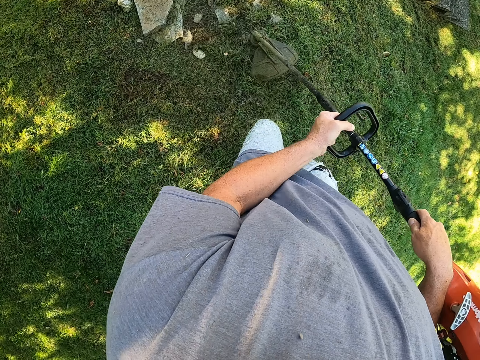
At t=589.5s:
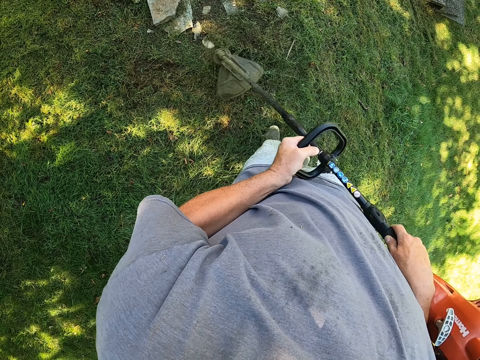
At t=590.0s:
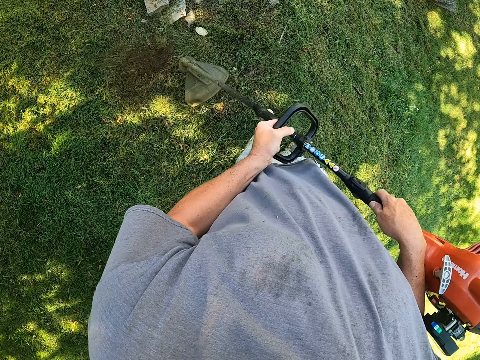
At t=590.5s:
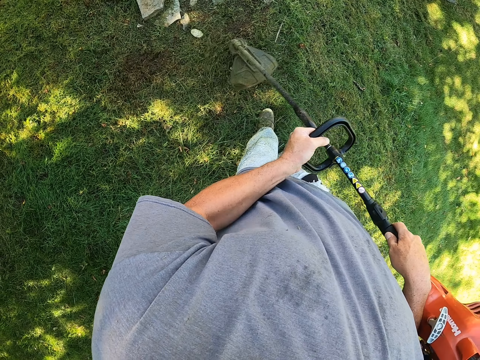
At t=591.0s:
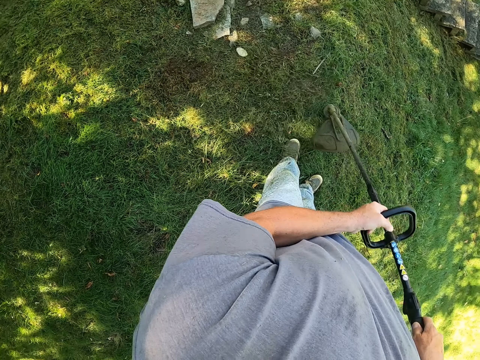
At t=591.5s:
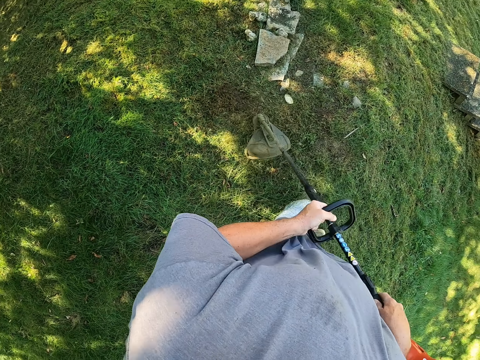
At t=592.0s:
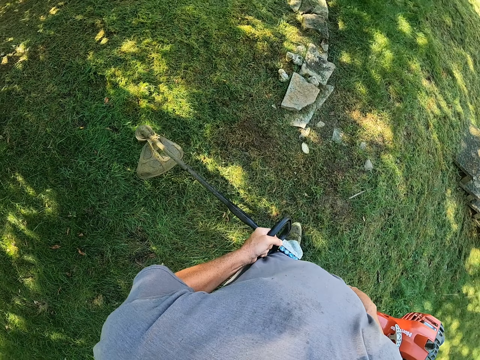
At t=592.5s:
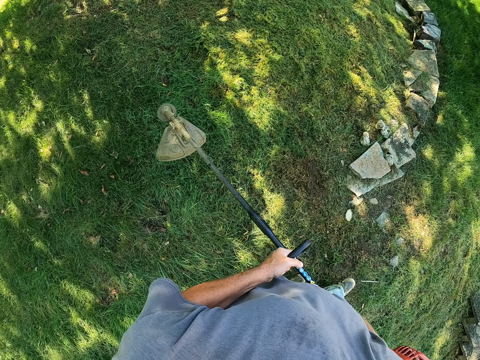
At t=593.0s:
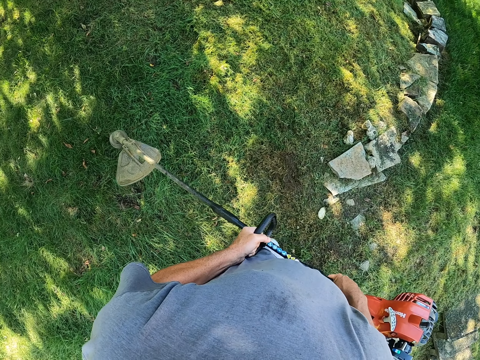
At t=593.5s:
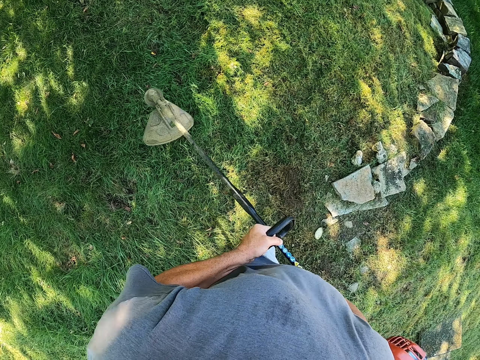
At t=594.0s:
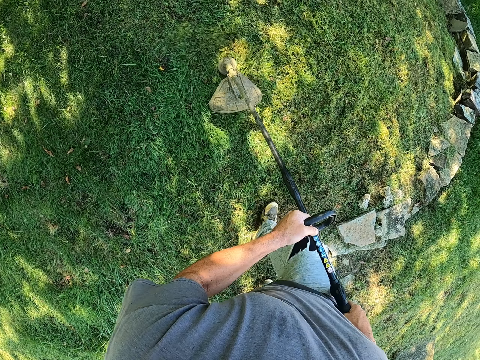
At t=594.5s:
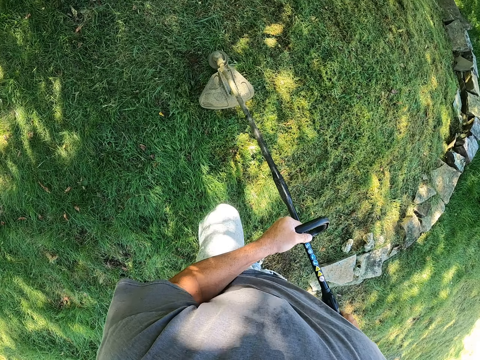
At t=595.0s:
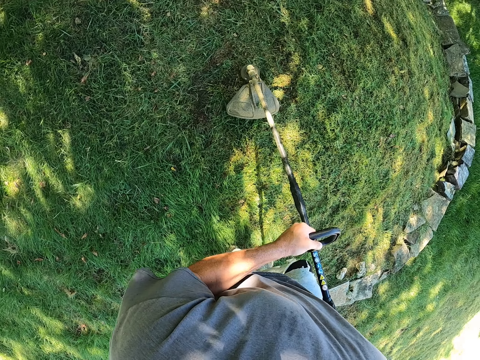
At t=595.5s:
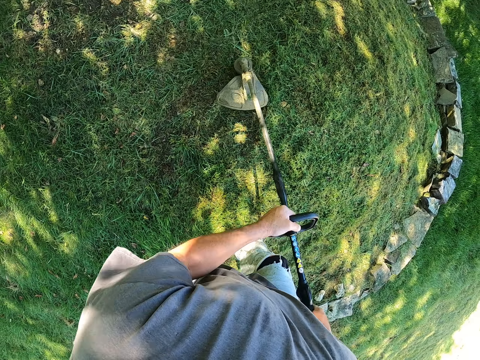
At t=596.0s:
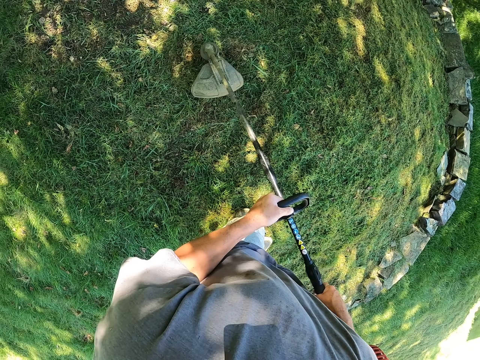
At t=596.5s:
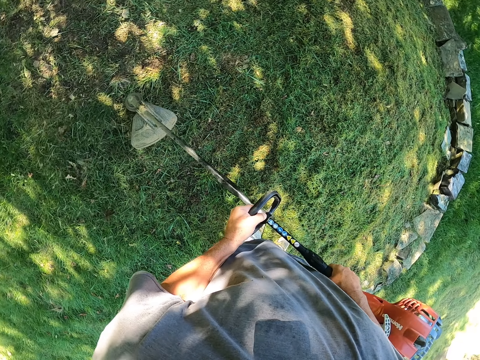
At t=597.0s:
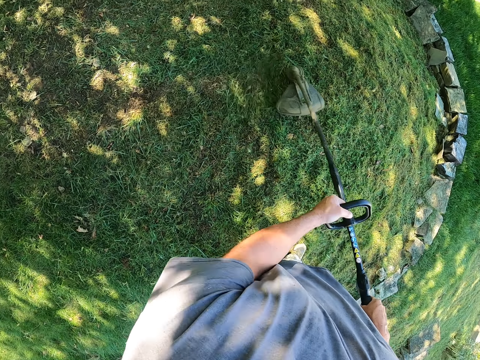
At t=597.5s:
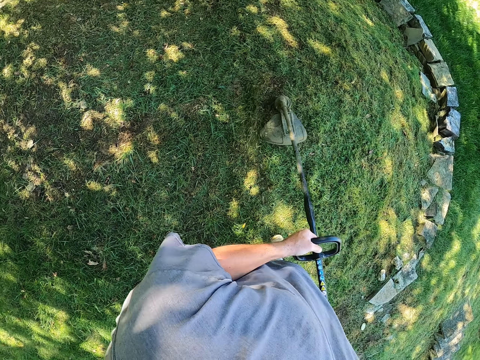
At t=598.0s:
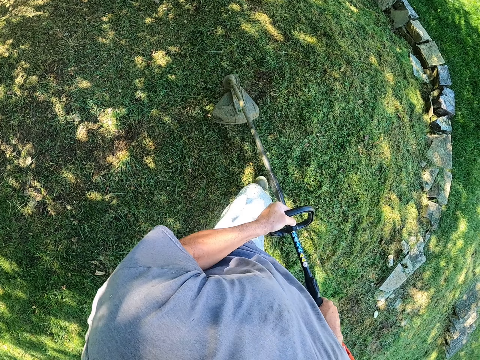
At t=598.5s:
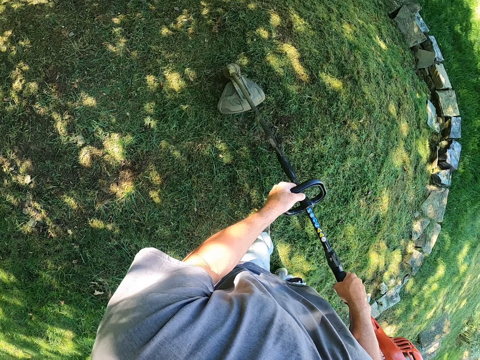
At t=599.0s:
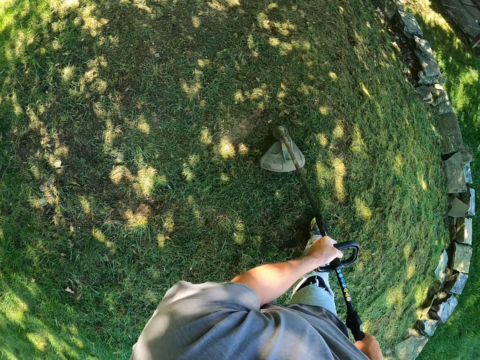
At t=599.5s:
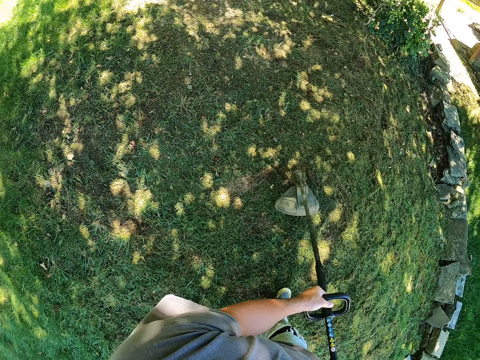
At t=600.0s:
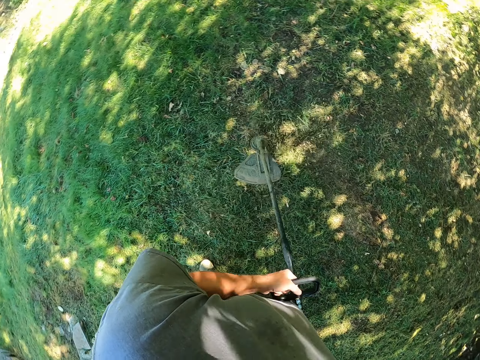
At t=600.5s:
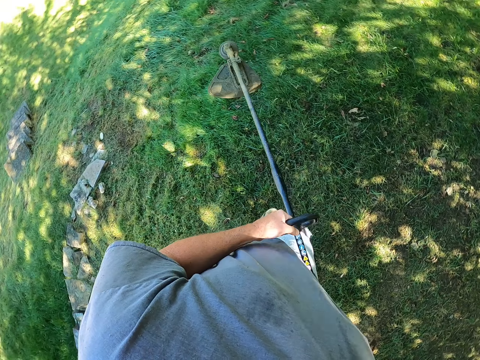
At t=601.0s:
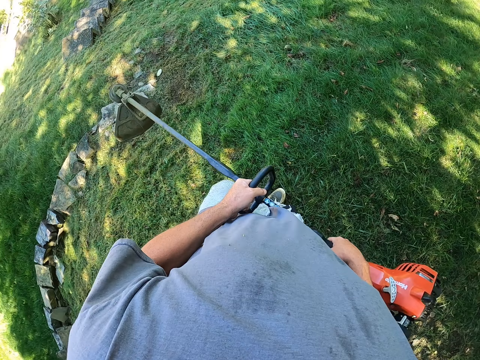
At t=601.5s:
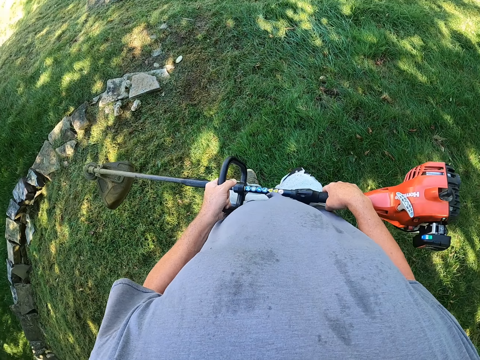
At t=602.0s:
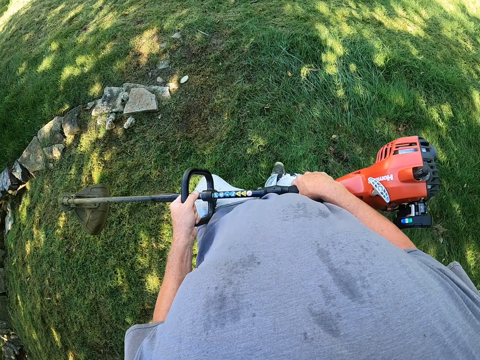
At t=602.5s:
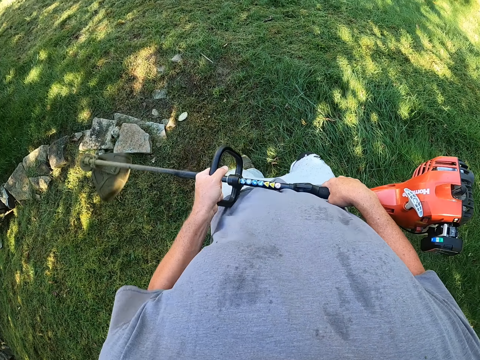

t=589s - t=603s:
The camera wearer holds the grass cutter machine. They walk around the compound.

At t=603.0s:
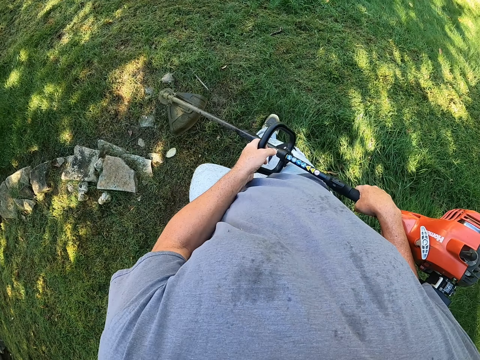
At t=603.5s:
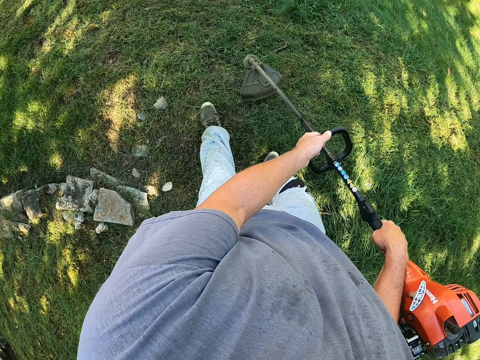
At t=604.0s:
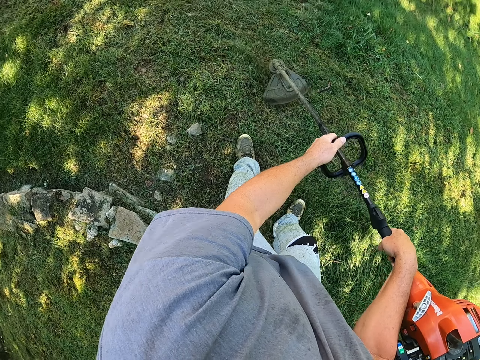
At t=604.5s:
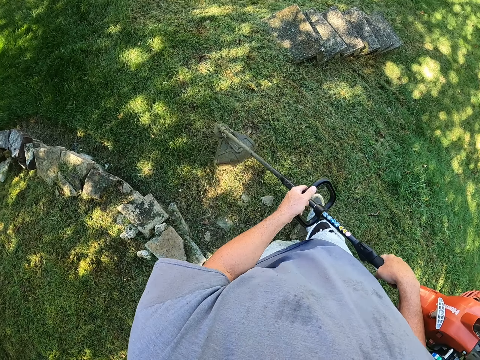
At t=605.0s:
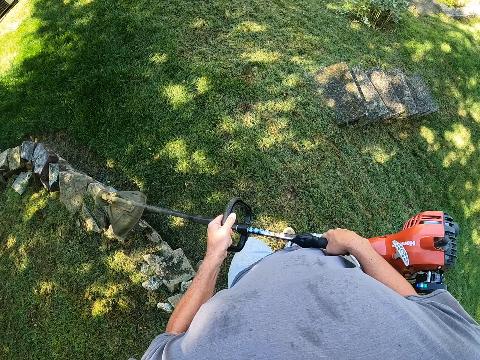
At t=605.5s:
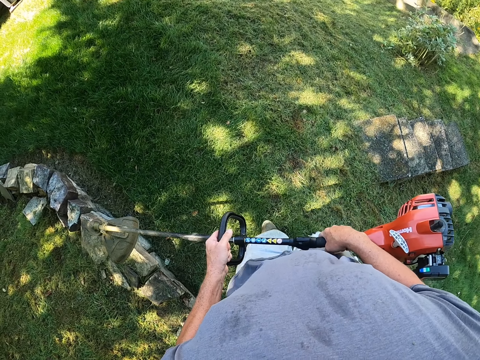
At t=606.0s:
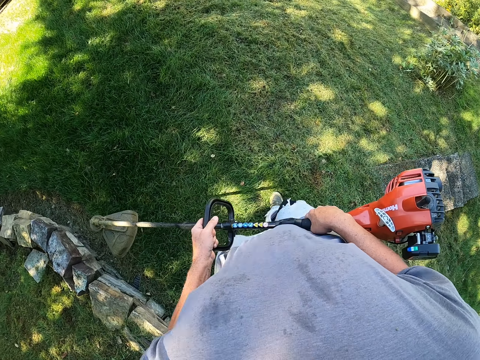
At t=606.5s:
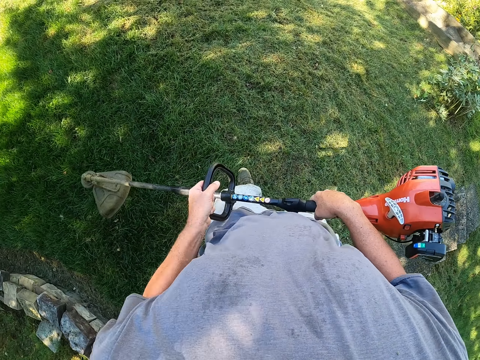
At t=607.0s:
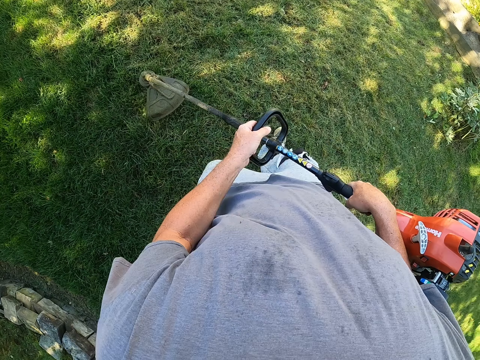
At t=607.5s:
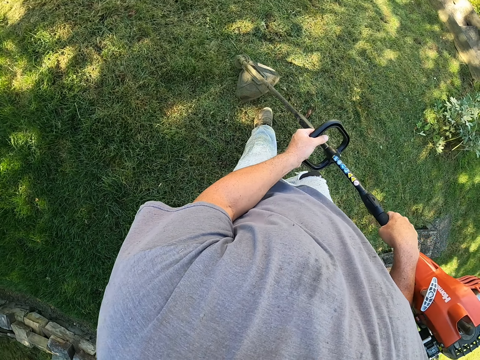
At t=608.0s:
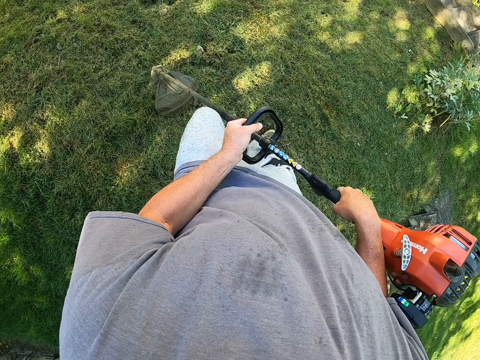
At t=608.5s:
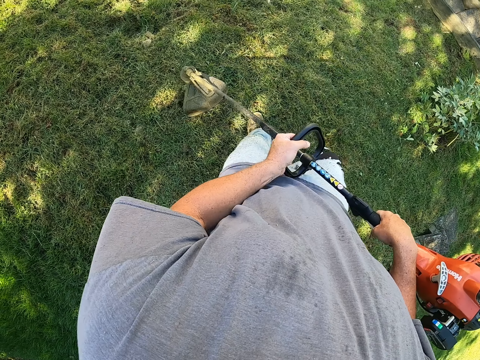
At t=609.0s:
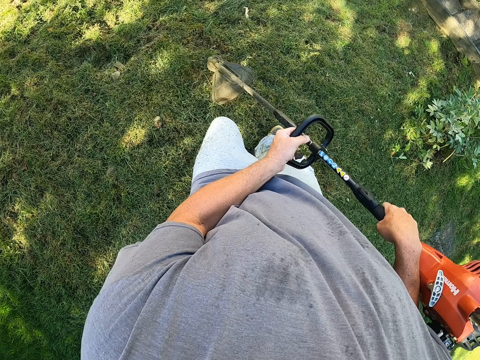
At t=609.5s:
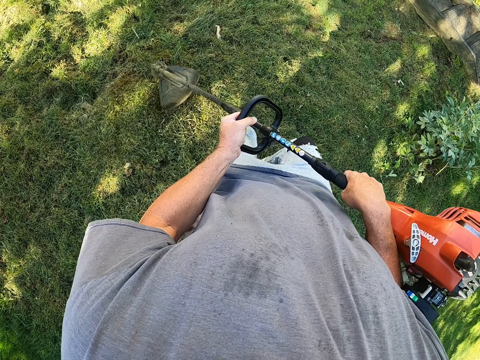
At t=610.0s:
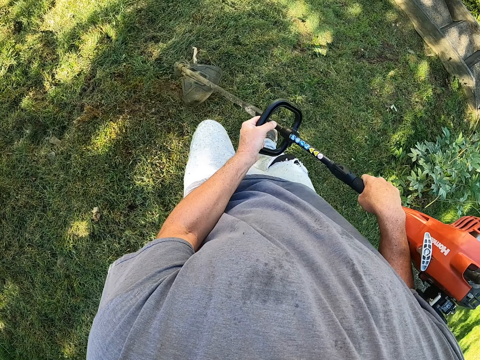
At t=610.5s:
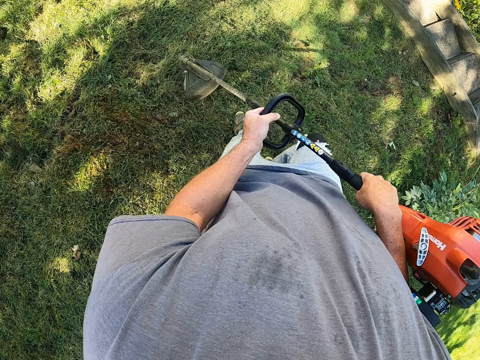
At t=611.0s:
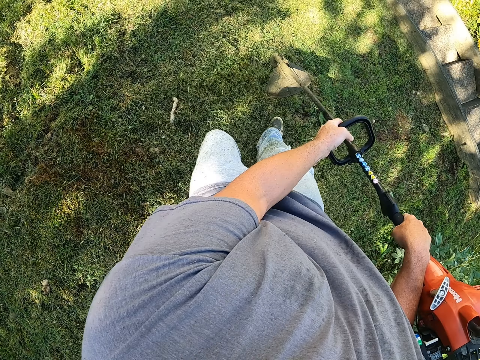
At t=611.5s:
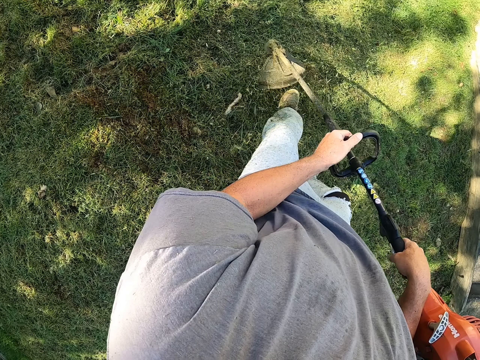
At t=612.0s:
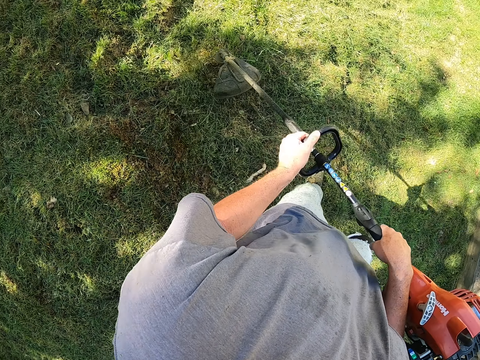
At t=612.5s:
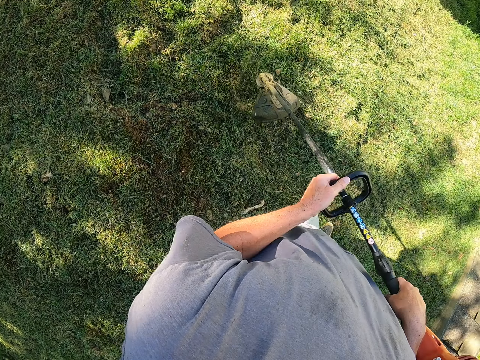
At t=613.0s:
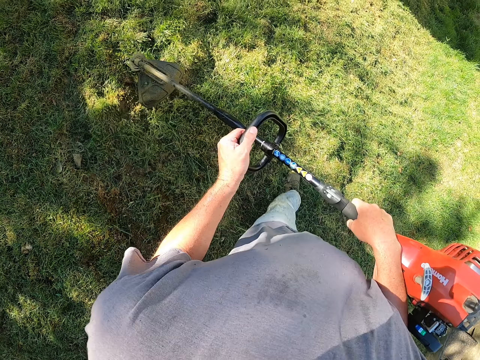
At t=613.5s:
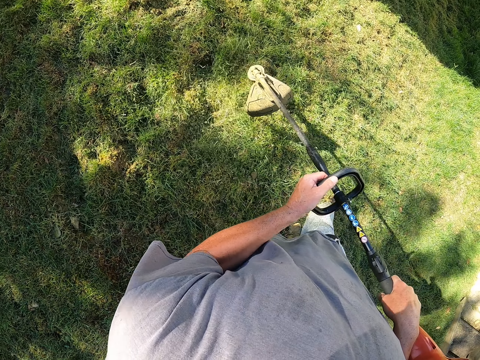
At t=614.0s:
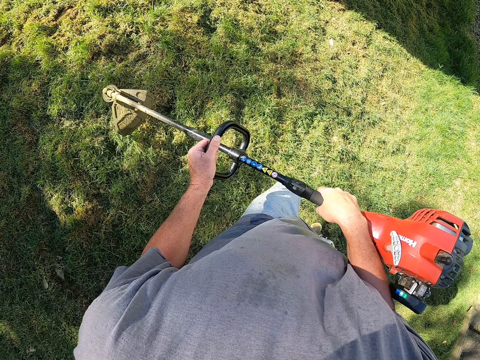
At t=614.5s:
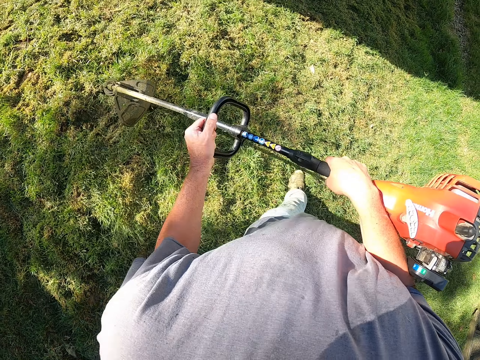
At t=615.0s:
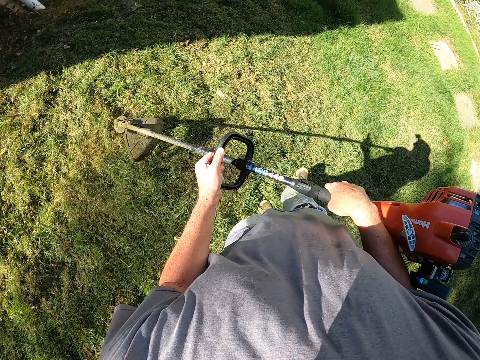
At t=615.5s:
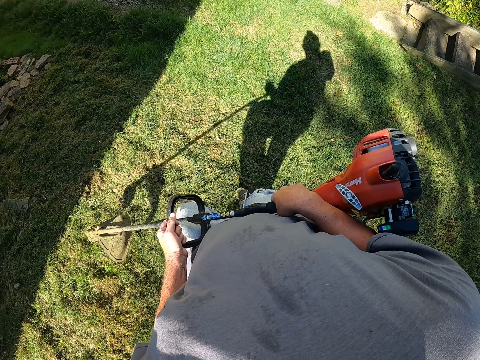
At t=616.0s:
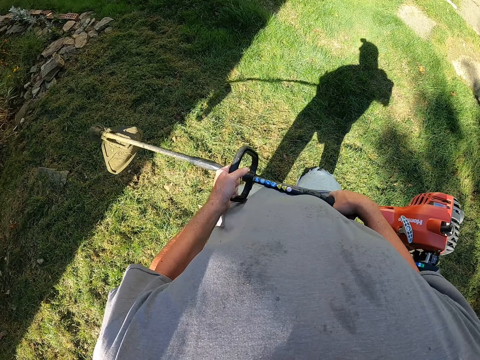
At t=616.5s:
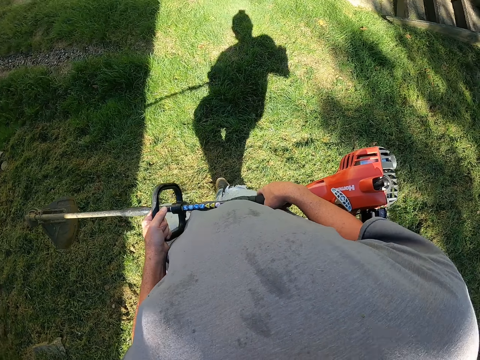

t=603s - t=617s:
The camera wearer cuts grass with a grass cutting machine. They walk around the compound. They cut grass with the grass cutting machine. They walk around the compound. They cut the grass.
